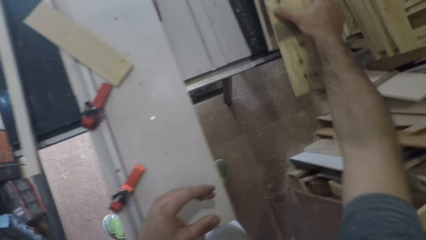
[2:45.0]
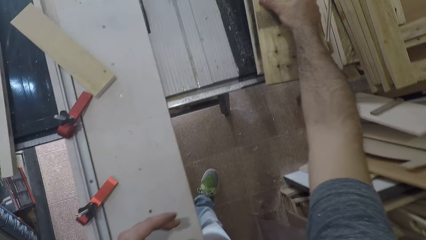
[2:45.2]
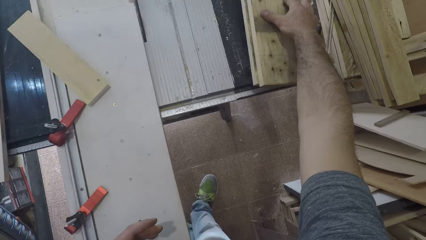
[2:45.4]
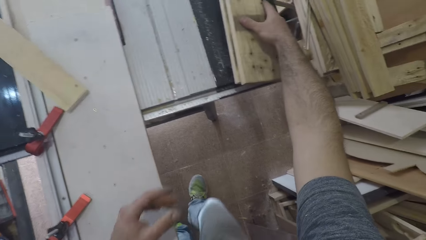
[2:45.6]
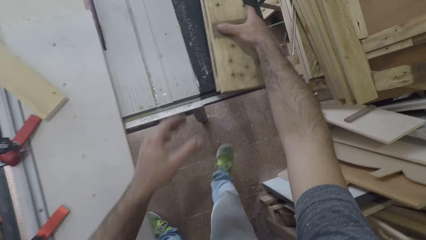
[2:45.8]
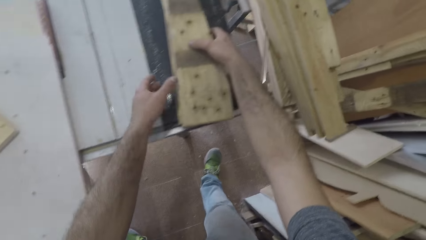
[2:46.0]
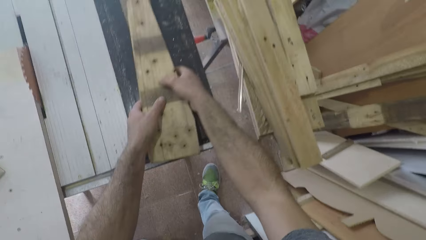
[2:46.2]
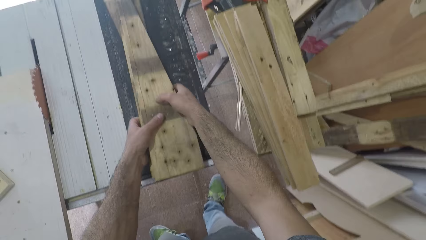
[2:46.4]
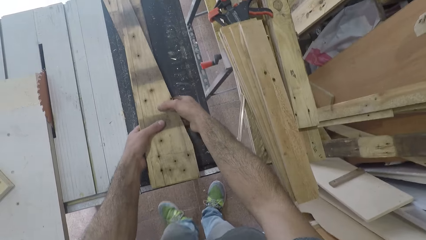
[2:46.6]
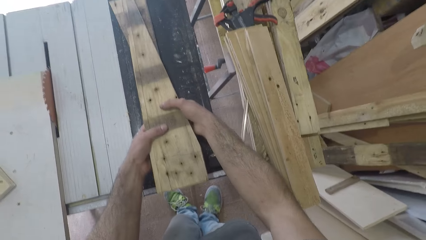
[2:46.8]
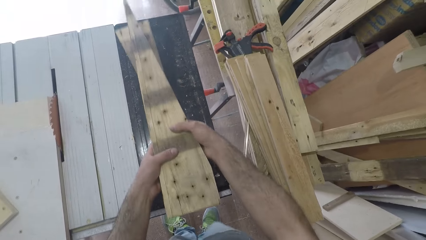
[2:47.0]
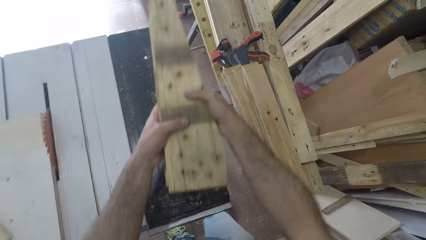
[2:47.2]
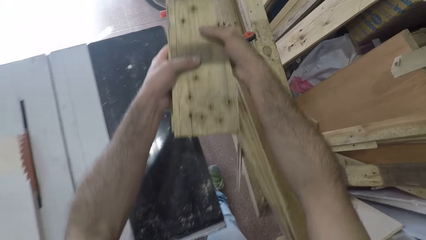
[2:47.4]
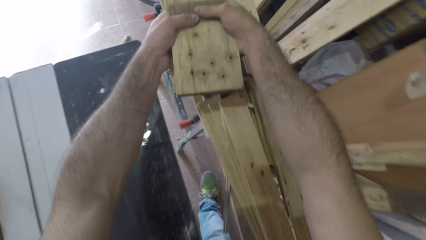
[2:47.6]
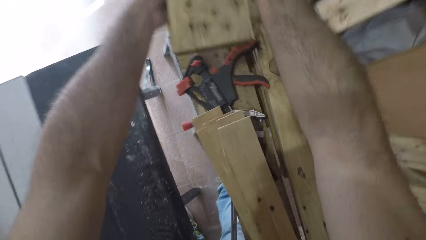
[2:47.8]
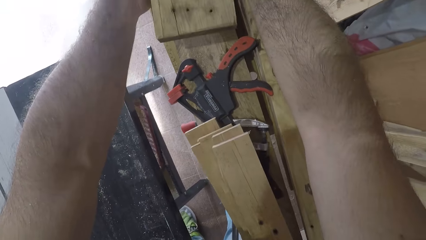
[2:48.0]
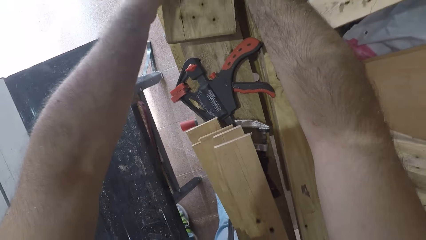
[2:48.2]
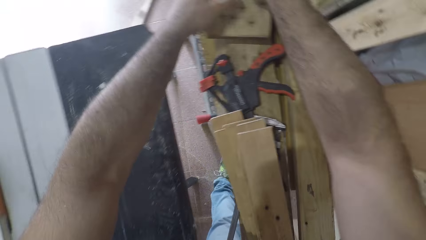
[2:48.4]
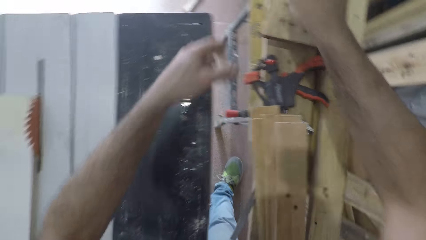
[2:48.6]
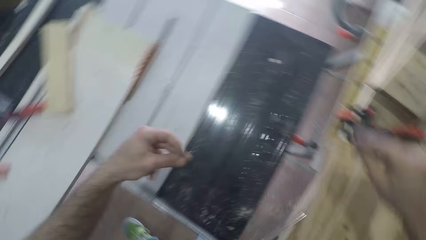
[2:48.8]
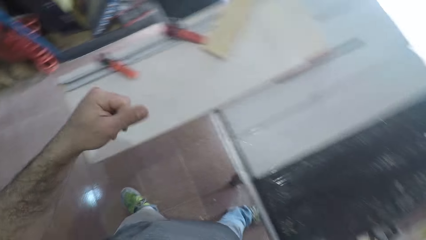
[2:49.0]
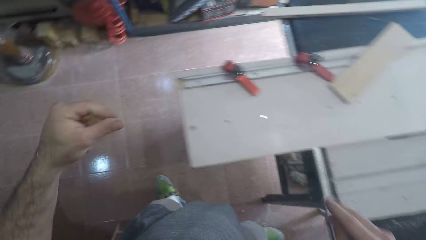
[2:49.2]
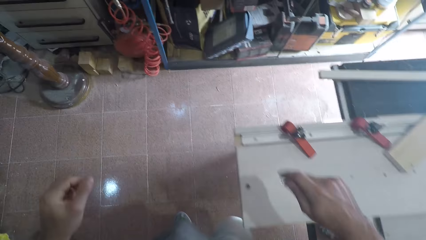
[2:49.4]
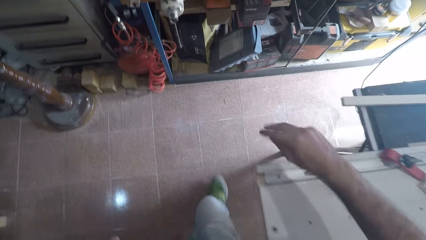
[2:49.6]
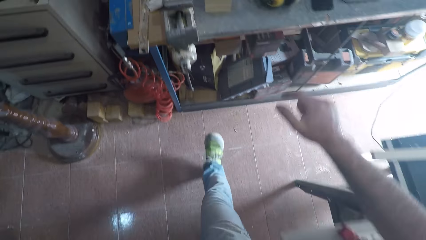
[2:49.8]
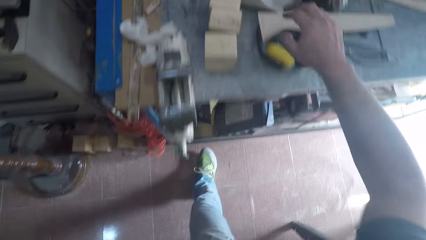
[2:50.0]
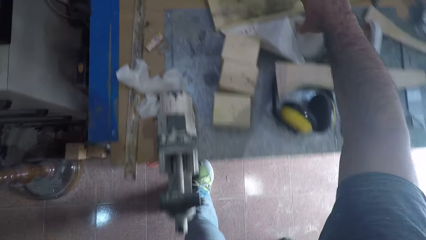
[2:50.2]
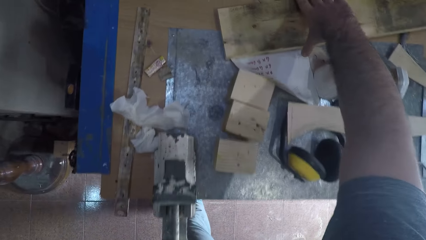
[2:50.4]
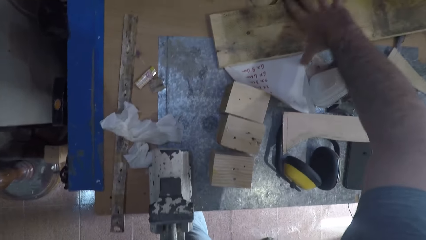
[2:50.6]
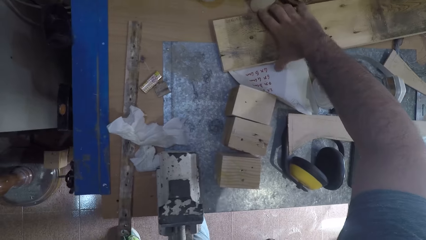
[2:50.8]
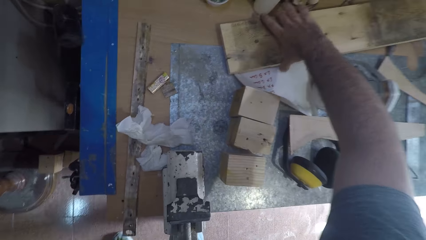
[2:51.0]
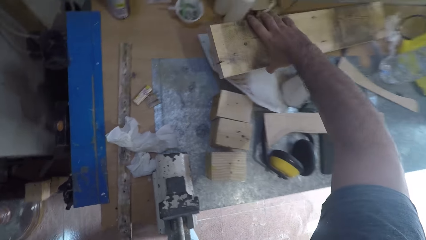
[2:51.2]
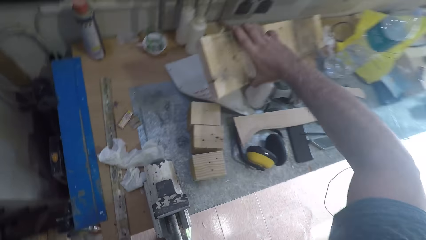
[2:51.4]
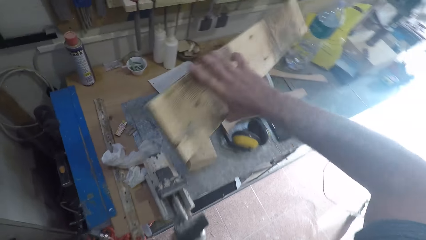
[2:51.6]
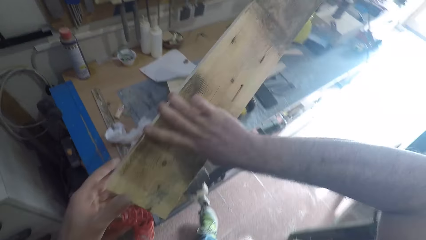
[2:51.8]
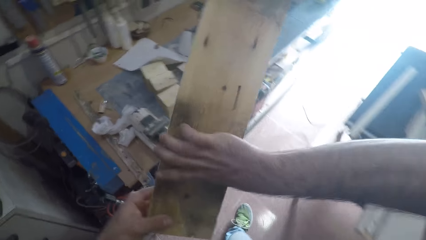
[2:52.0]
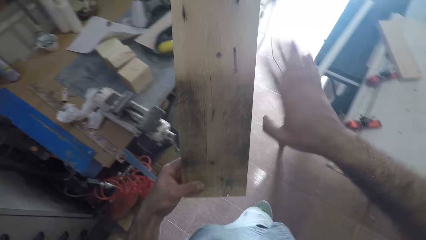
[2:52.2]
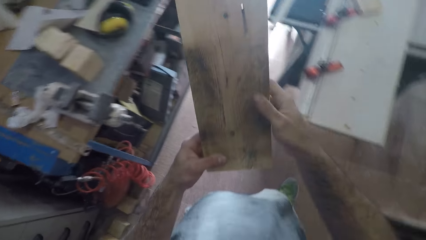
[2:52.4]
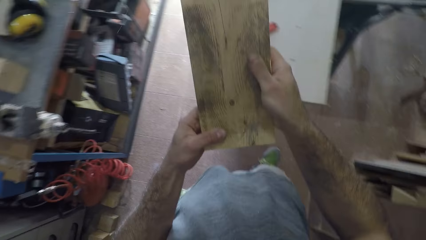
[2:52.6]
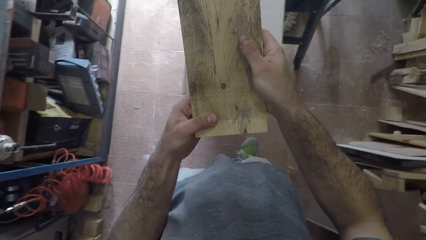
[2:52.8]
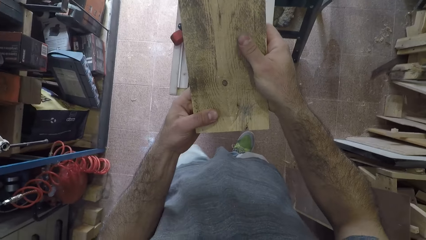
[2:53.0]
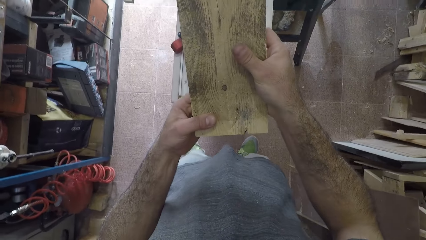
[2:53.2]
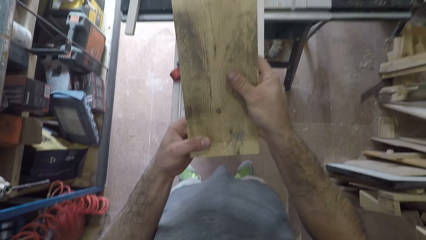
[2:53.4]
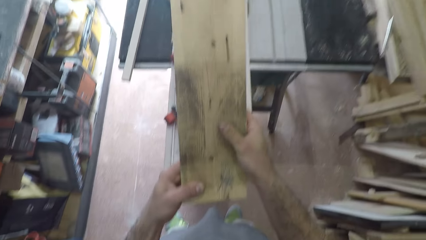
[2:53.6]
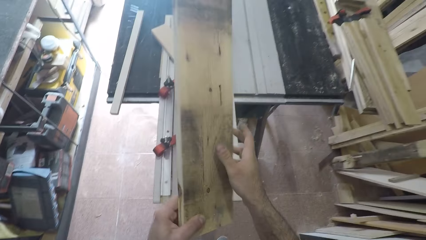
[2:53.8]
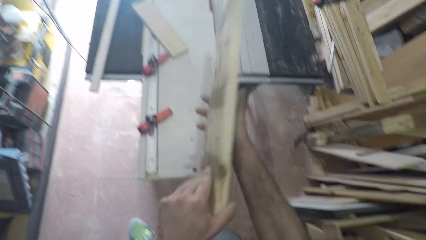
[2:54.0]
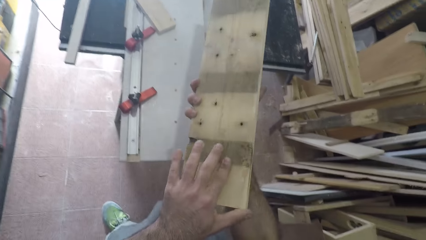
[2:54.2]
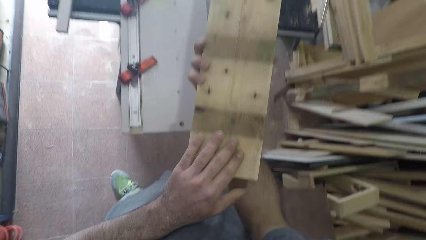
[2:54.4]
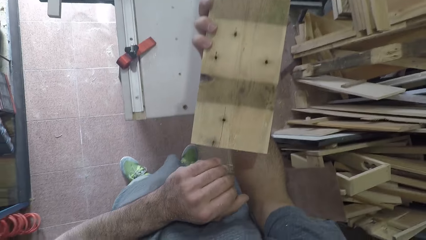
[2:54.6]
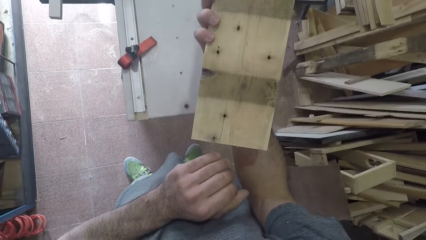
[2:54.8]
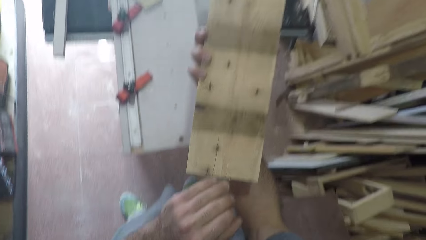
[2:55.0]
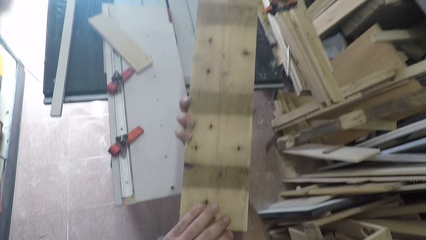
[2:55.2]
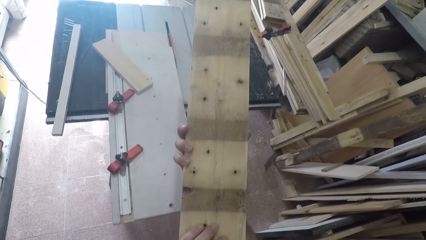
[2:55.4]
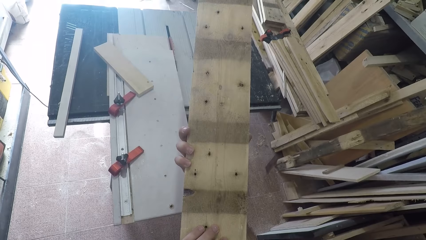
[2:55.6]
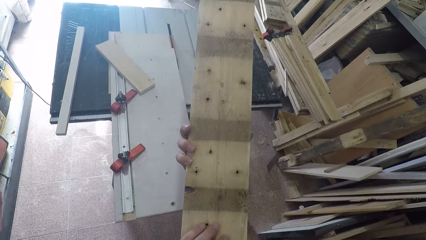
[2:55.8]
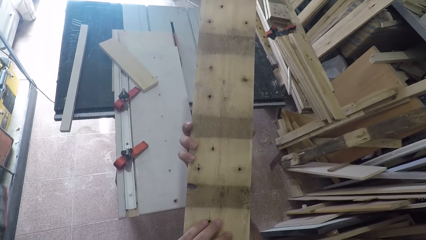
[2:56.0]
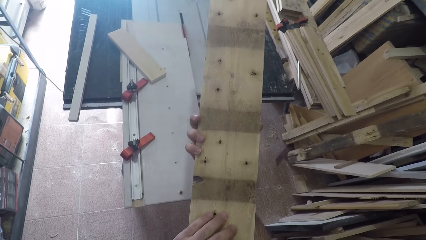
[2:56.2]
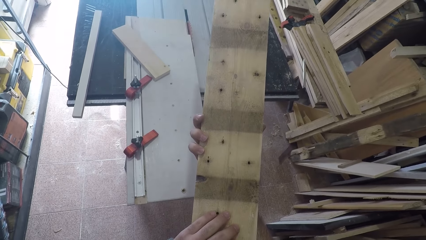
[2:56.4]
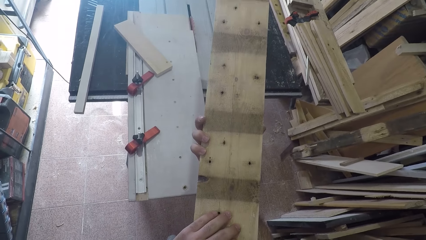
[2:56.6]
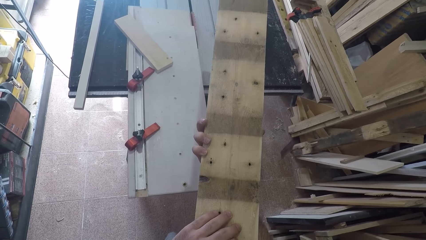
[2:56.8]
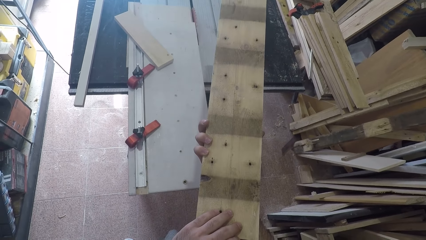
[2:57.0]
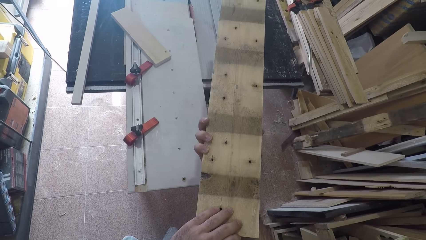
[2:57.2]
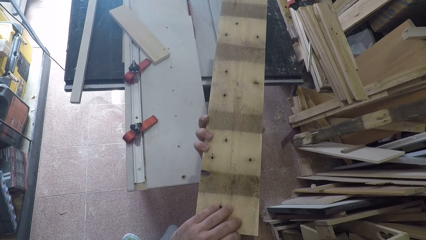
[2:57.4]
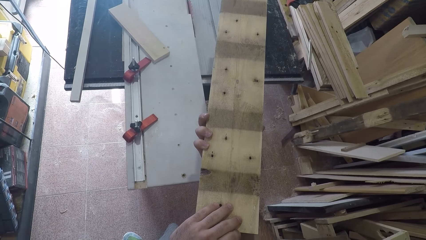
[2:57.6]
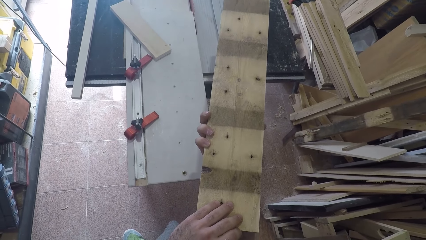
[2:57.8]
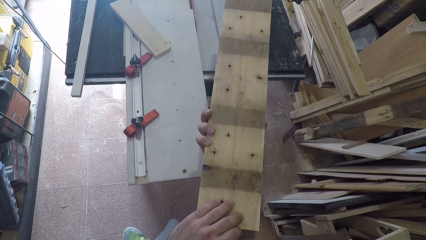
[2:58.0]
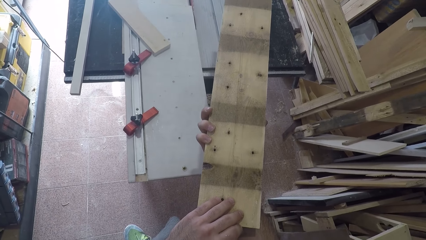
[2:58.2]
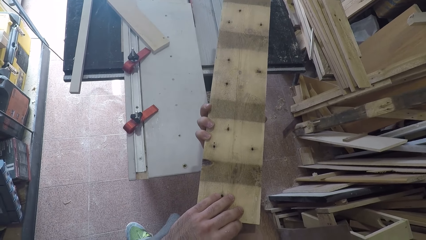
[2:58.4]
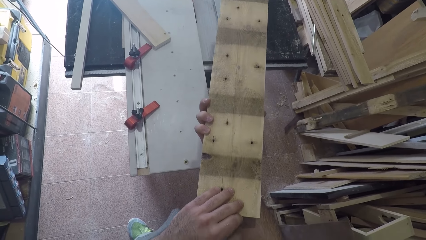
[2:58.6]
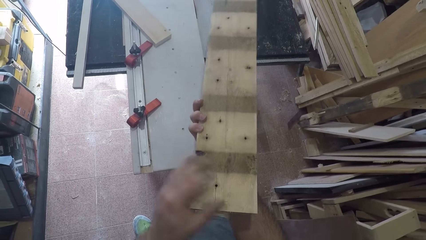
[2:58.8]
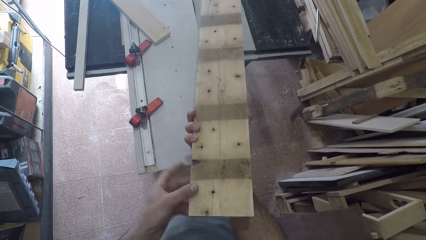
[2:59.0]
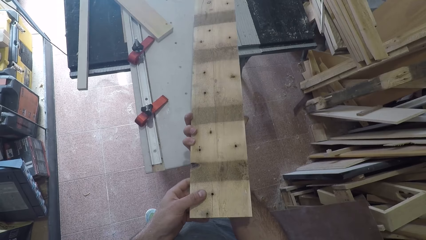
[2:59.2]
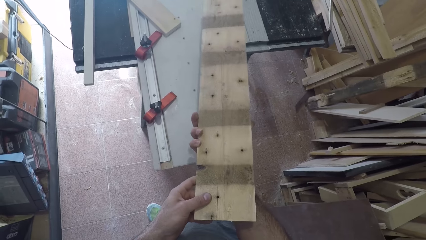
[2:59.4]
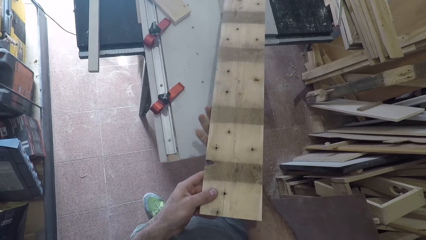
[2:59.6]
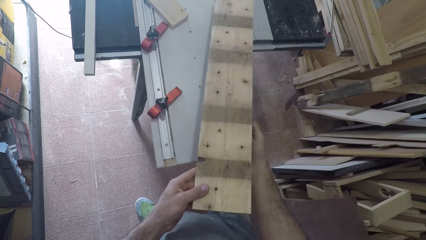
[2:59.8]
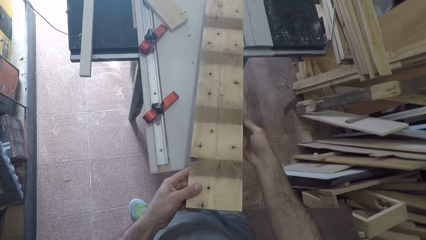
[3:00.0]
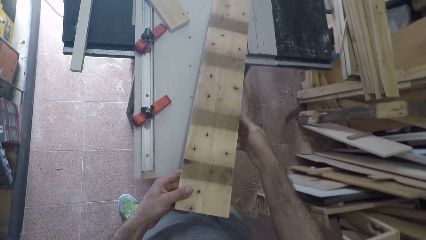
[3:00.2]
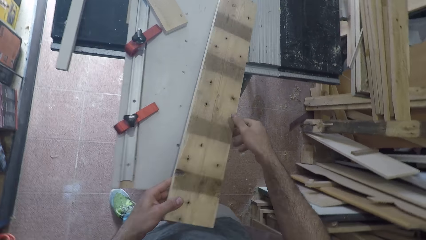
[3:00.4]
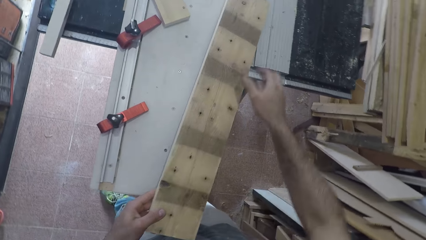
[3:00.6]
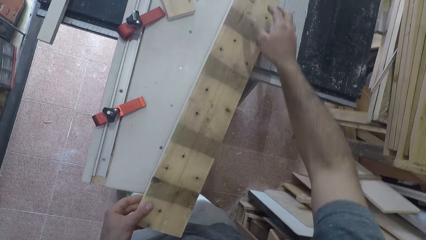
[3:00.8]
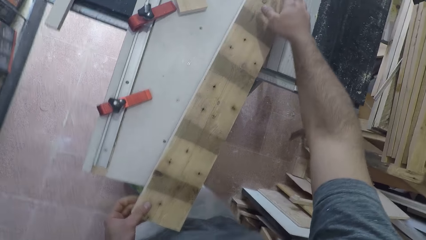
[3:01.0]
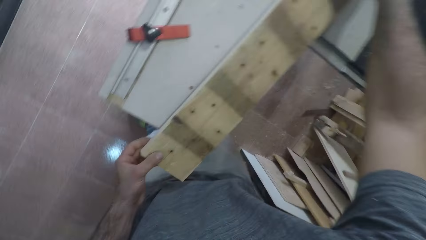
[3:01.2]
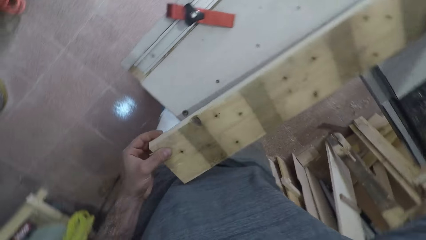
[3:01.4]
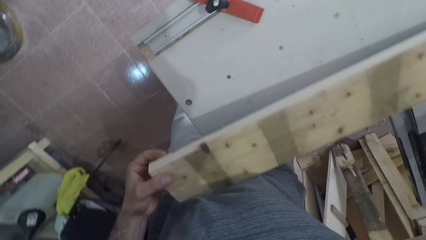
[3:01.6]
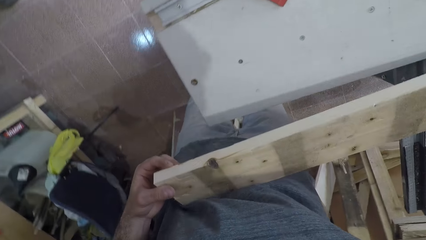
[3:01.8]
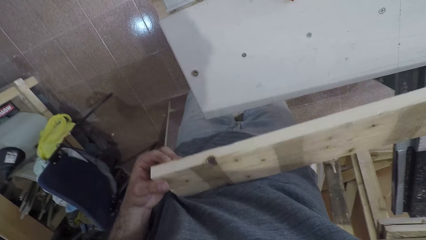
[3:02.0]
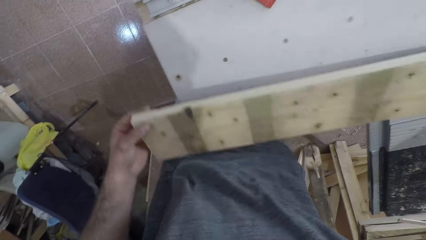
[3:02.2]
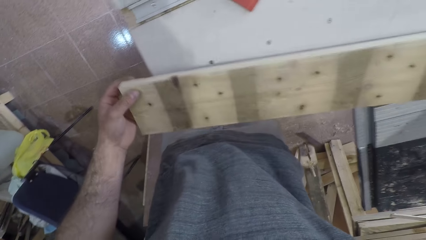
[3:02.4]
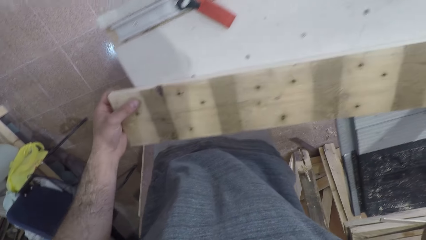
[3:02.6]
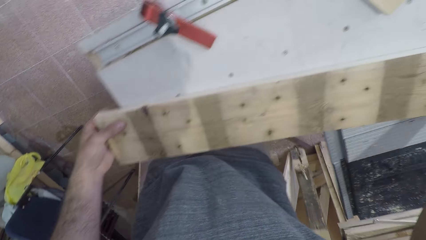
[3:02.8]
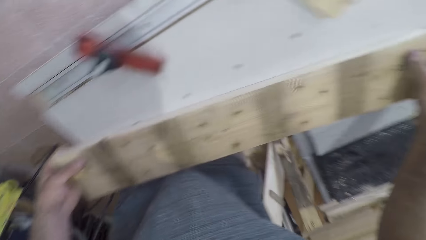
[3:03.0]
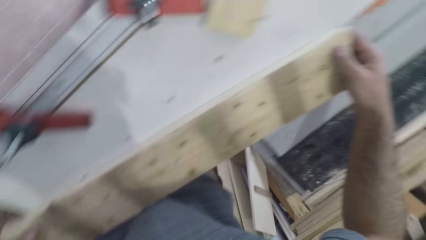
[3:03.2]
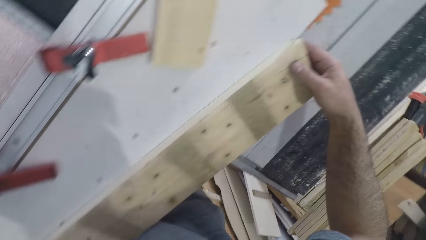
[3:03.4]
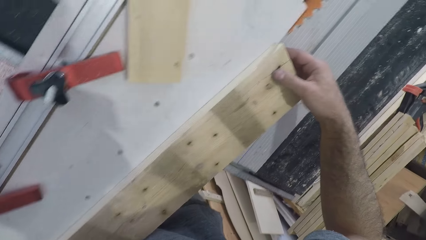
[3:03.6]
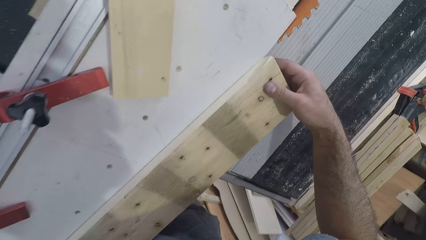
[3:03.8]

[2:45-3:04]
The camera wearer holds the plank with both hands. He drops the plank on another plank on the workbench. He lifts up the two planks. He moves toward the table extension and moves towards the table. He drops the two planks on a pile of planks on top of the table. He moves towards a bench in the workshop. He walks away from the table. He picks up a plank with his right hand. He holds the plank with both hands, moves to the workbench with the plank, and turns the plank. He looks at the plank. He holds the plank. He places the plank on the workbench. He moves to the side of the table. He removes the plank from the workbench. He places the plank on the workbench.
